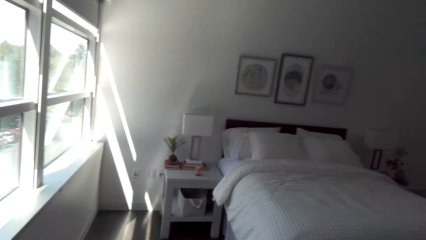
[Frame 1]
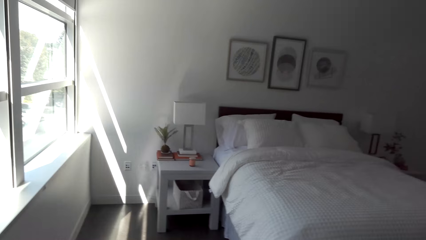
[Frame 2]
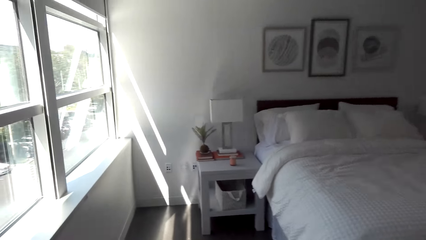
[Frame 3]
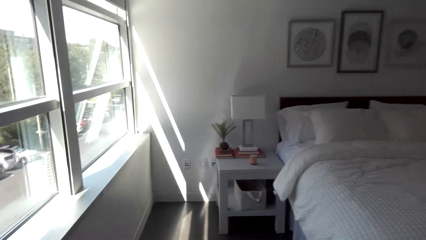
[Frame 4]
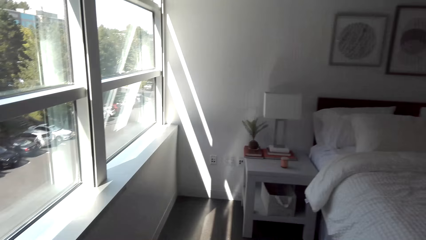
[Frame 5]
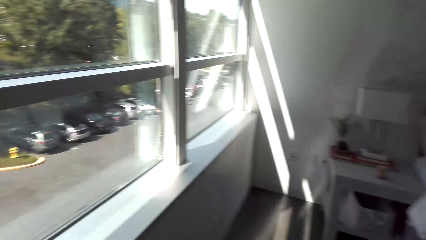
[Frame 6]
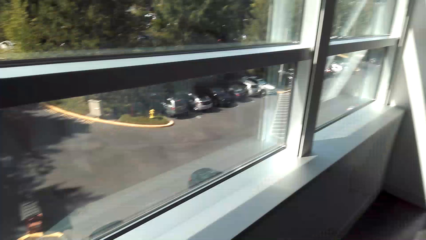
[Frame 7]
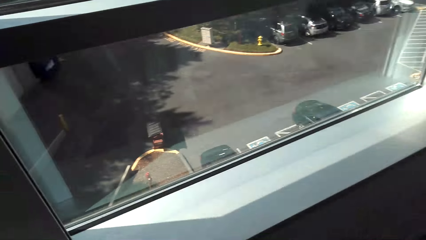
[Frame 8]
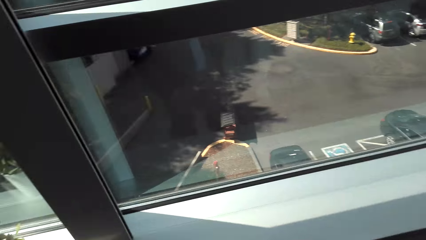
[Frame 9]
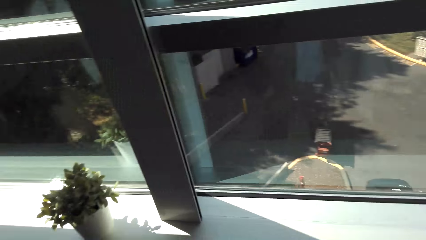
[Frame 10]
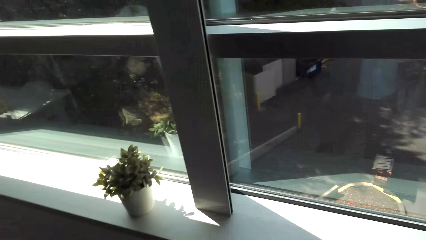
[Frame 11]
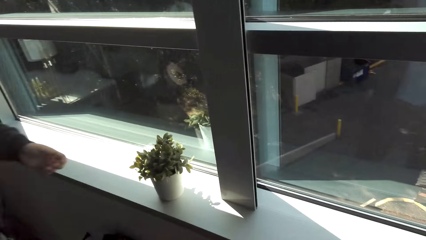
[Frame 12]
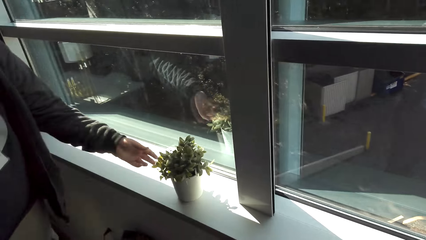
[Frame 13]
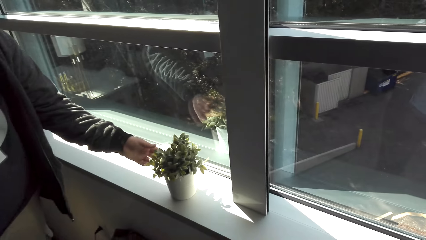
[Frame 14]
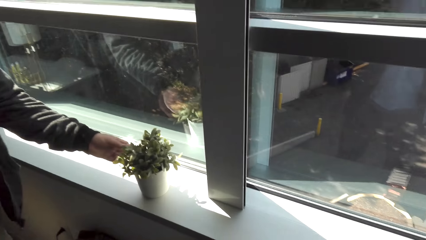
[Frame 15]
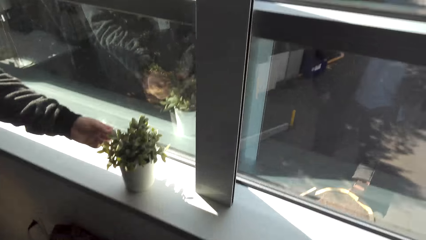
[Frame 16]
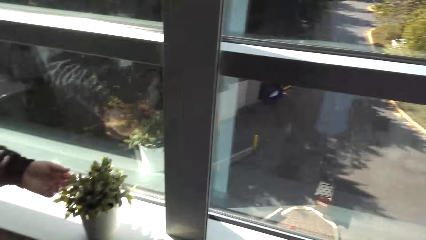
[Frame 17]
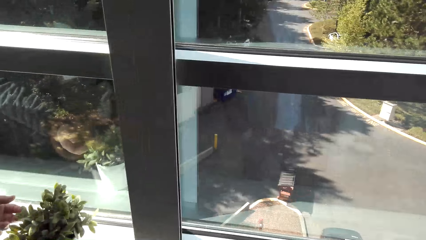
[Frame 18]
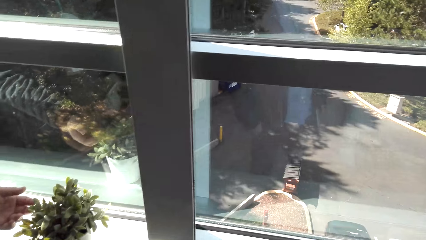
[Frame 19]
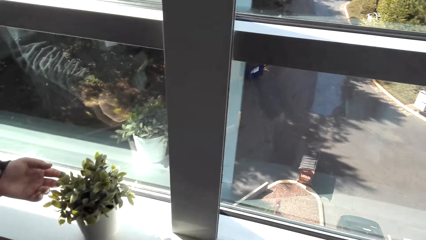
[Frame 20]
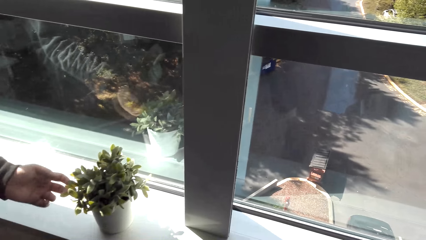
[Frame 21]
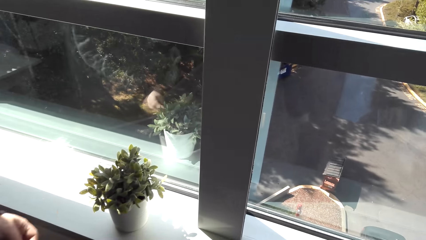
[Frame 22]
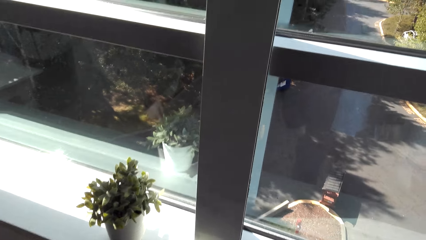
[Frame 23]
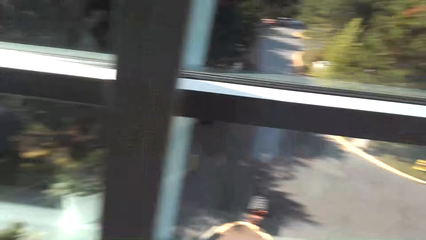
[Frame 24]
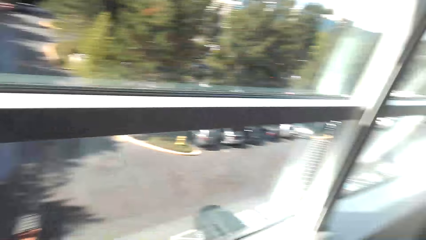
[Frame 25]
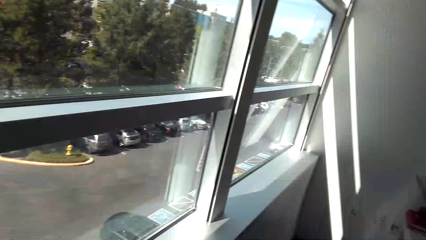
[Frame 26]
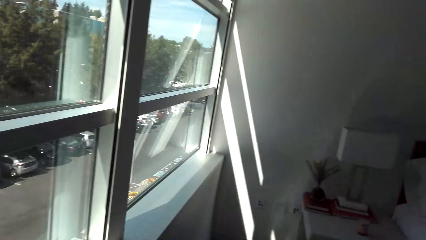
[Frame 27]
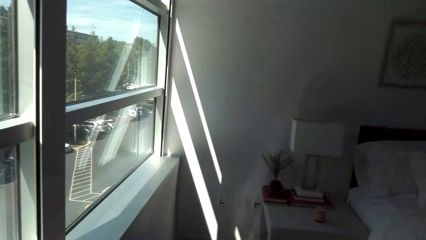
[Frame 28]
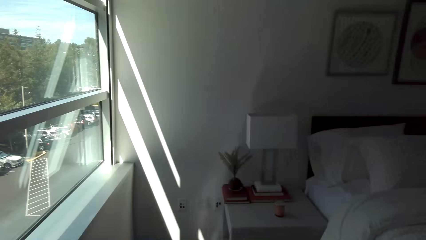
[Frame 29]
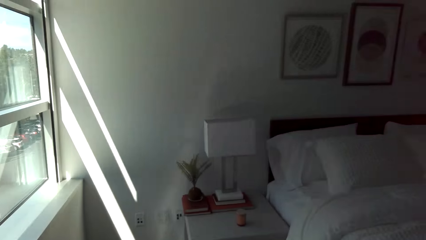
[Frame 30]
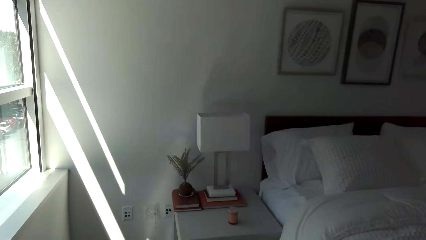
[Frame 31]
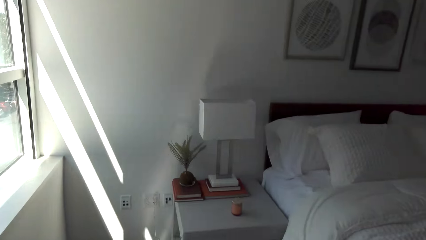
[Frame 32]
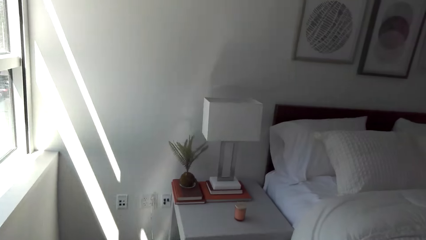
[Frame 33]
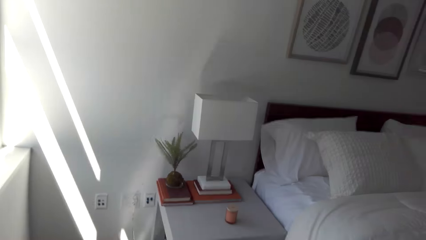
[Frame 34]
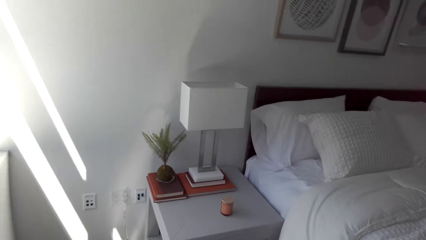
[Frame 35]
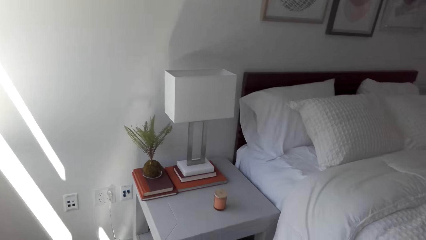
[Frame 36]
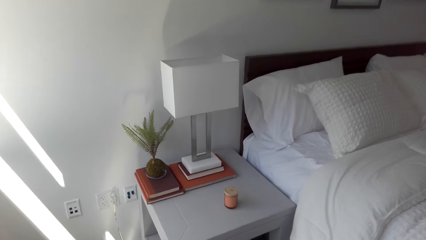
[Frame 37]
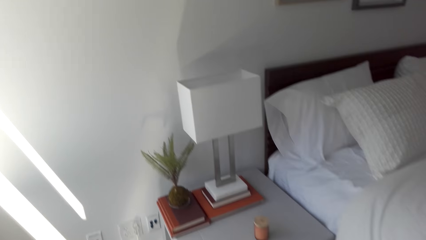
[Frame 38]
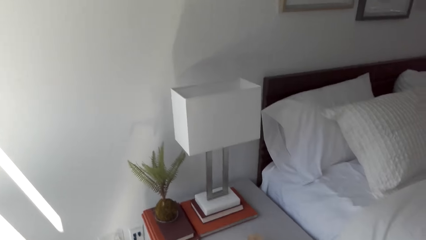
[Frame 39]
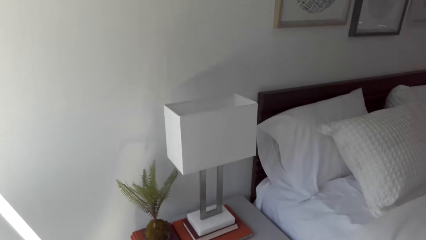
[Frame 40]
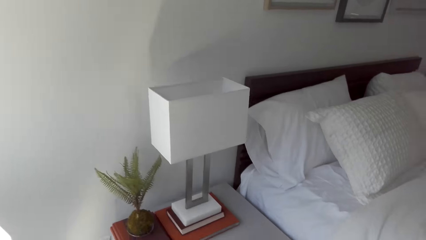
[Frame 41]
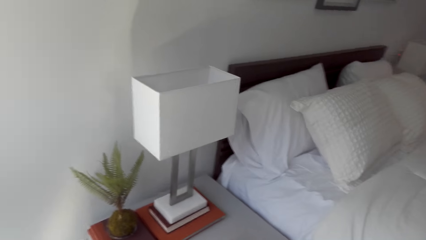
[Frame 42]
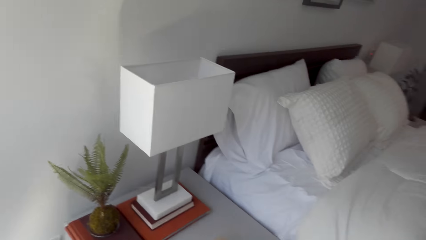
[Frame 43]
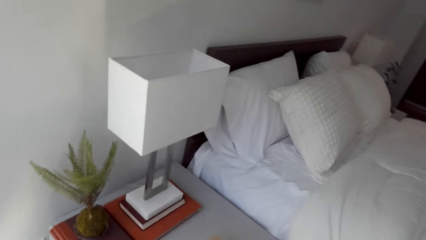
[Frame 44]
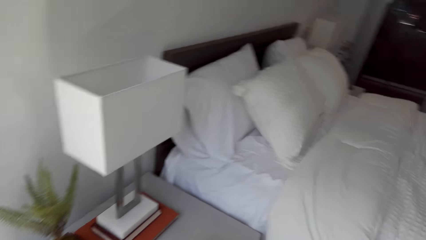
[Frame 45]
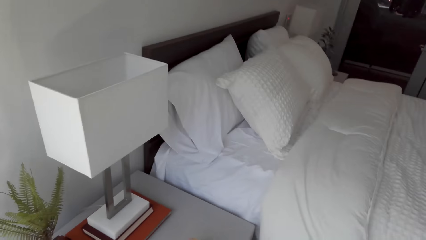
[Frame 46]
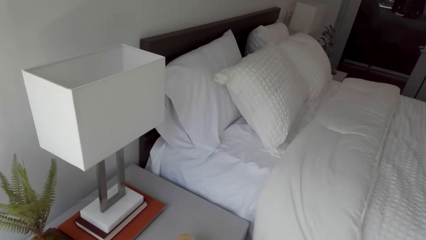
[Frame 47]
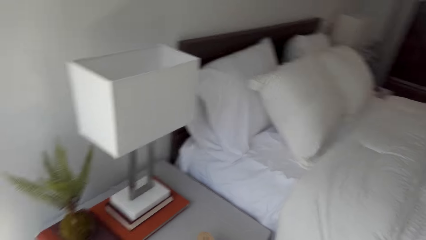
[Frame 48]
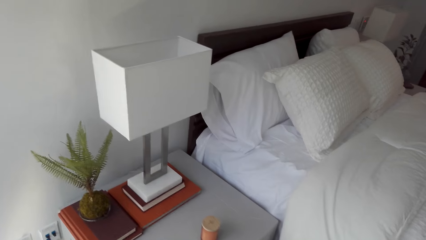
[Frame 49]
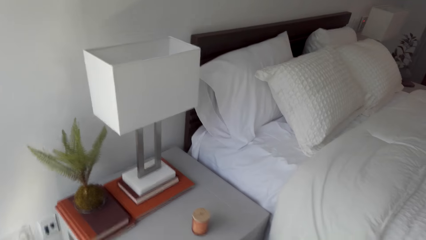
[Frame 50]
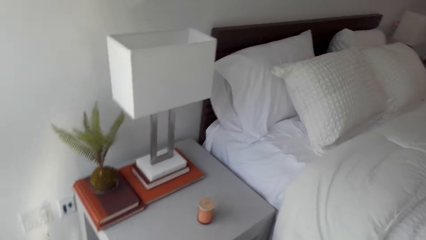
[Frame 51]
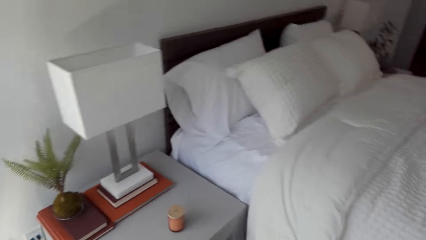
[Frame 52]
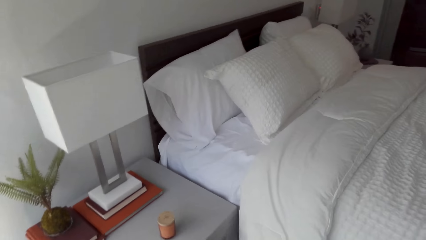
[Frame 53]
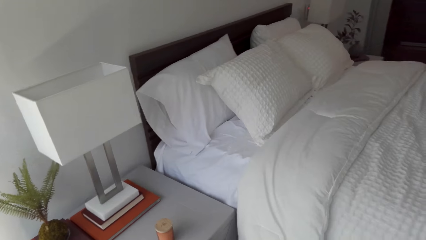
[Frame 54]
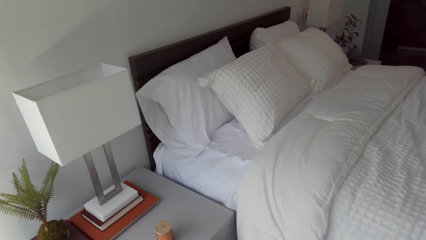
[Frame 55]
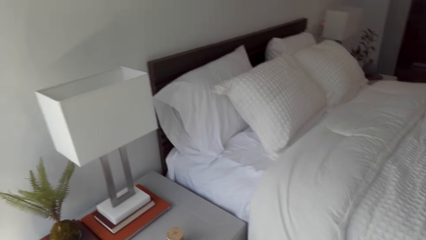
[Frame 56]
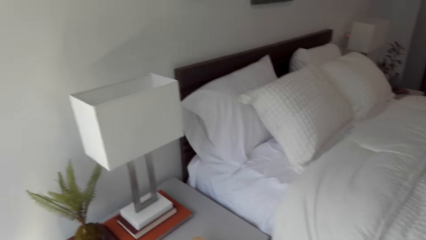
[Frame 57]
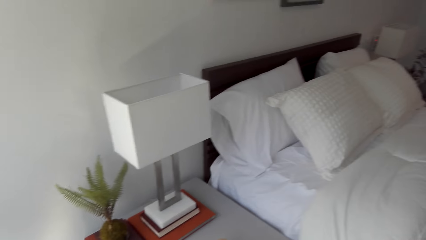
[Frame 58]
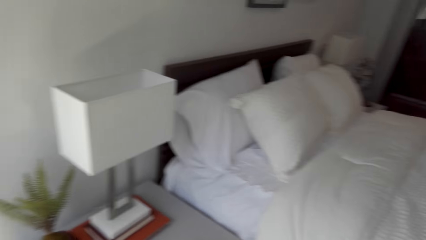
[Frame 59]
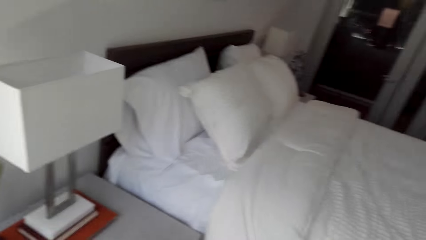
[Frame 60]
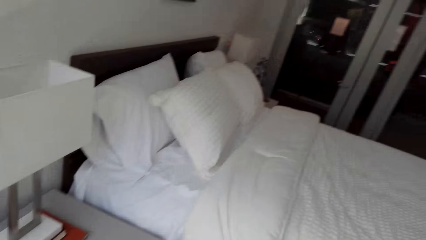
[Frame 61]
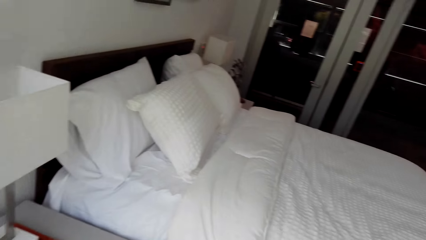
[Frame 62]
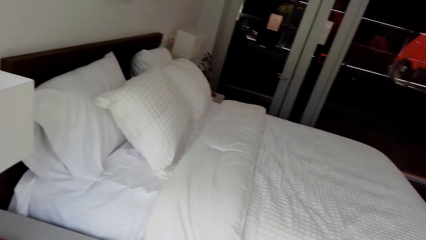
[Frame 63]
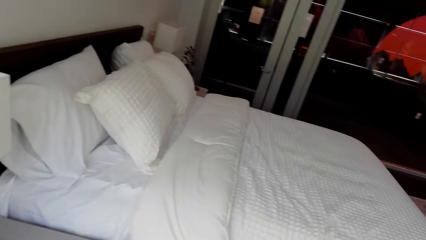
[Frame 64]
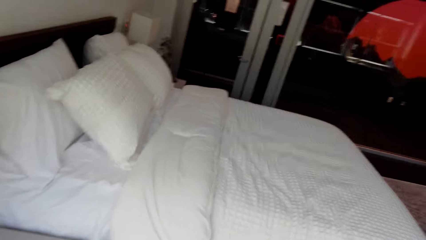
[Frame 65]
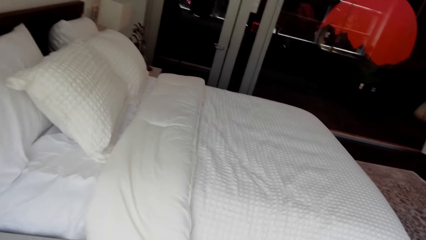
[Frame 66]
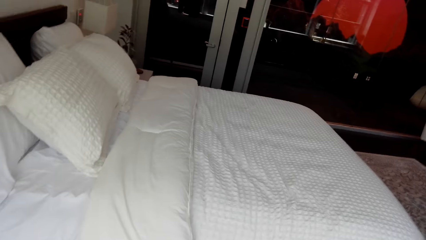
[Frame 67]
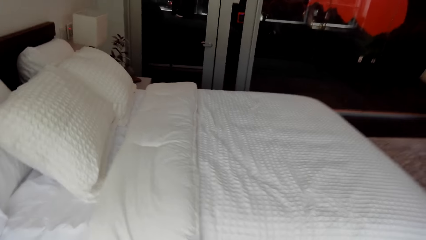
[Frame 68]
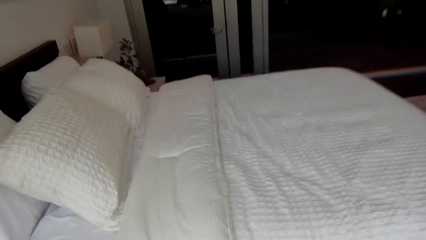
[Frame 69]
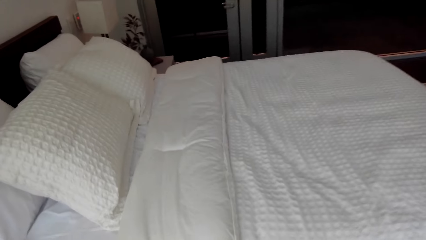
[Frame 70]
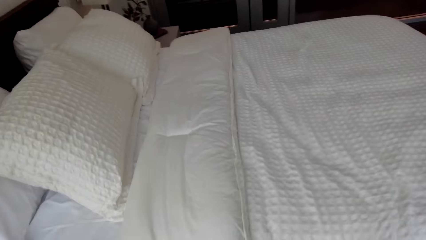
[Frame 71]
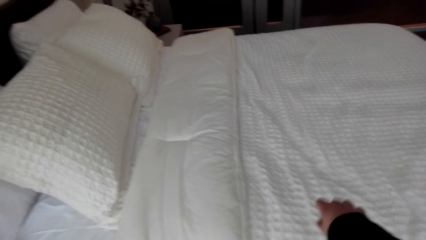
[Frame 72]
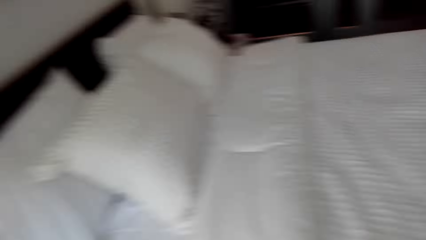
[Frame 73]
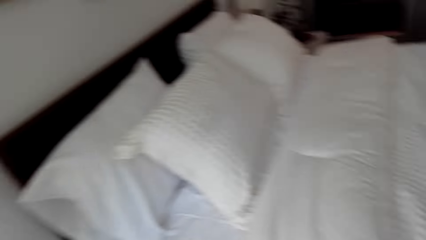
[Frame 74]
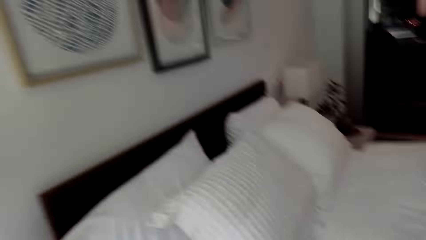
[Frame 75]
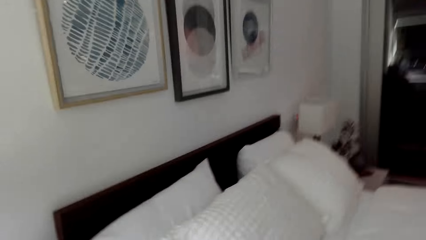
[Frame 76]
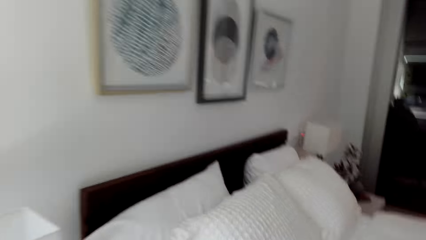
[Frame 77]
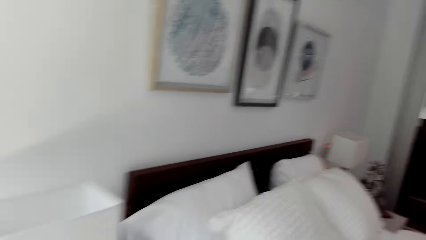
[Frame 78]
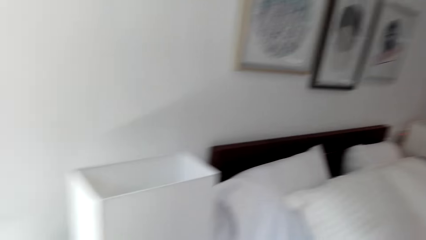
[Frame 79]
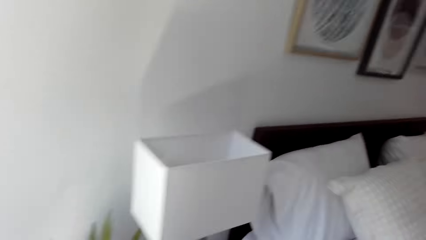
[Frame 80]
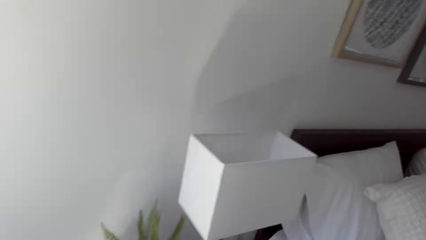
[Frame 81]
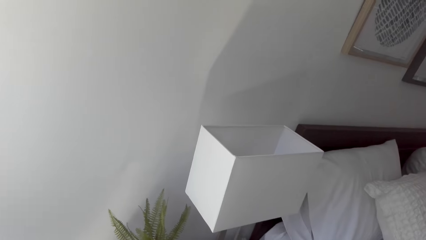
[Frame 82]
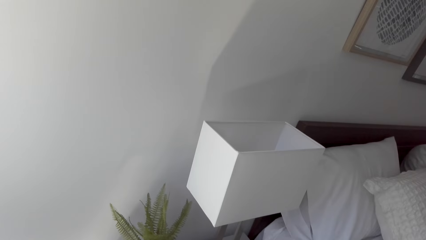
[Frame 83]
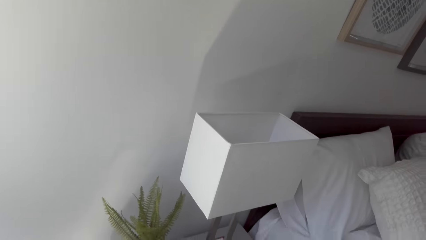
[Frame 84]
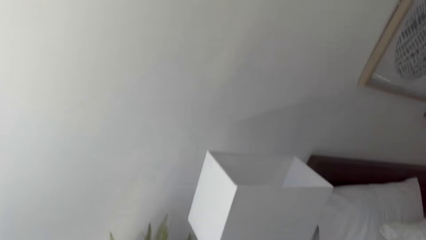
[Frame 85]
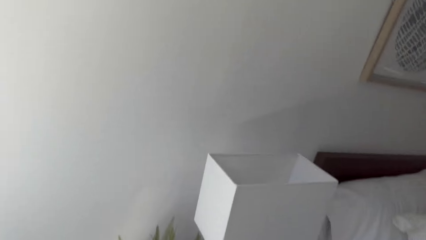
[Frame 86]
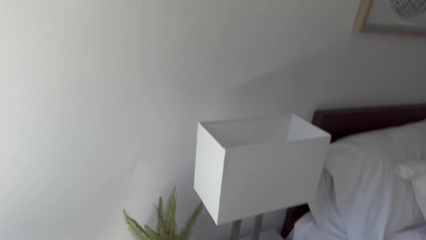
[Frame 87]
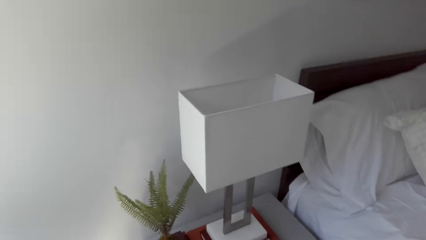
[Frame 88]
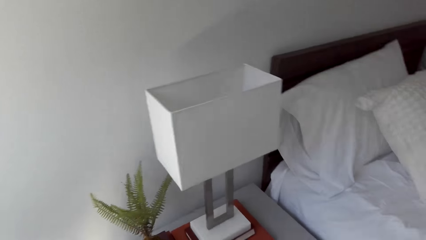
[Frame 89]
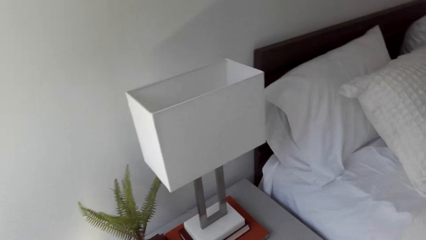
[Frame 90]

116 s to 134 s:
A man touches flowers. The camera wearer puts a hand over a bed. They look around.
